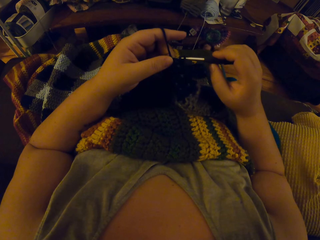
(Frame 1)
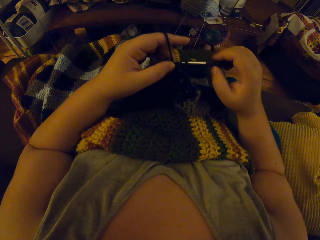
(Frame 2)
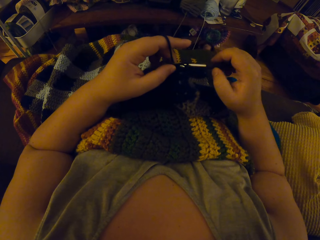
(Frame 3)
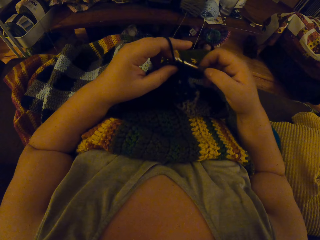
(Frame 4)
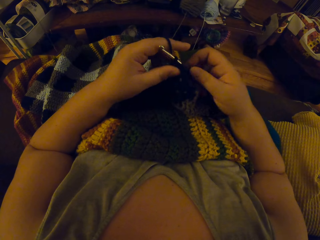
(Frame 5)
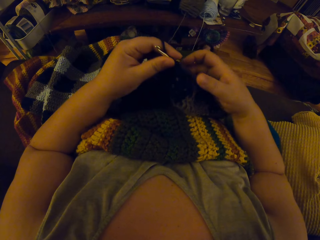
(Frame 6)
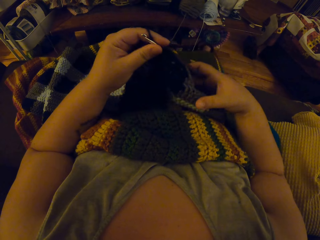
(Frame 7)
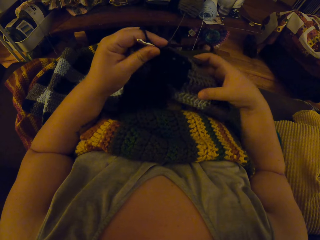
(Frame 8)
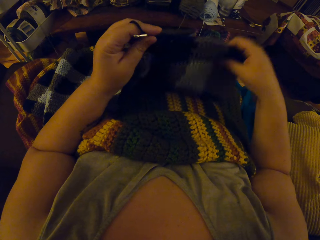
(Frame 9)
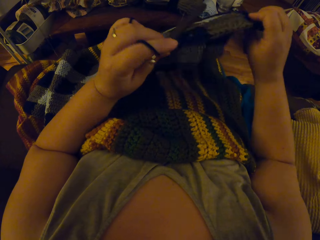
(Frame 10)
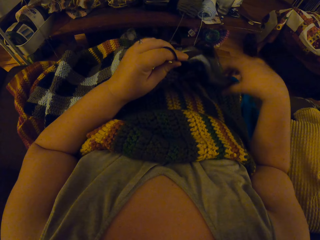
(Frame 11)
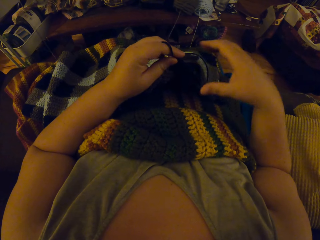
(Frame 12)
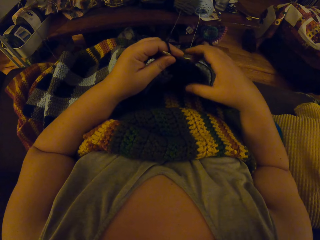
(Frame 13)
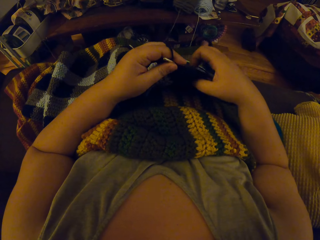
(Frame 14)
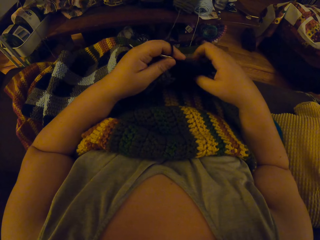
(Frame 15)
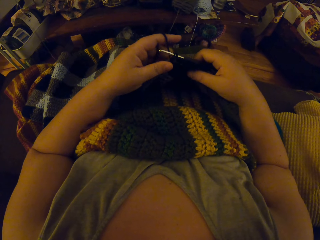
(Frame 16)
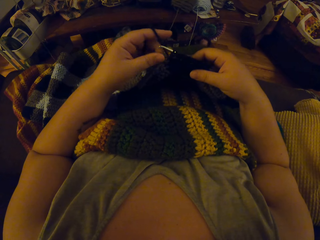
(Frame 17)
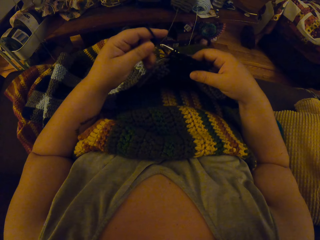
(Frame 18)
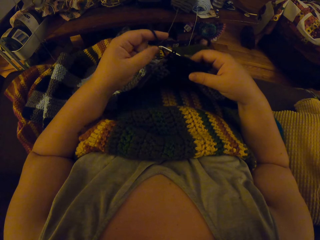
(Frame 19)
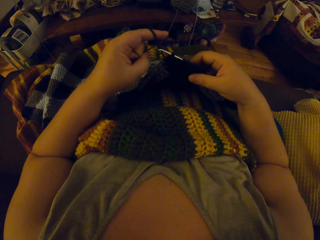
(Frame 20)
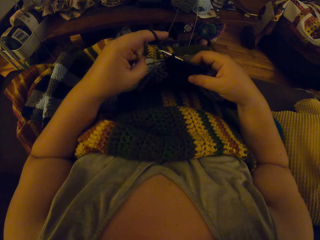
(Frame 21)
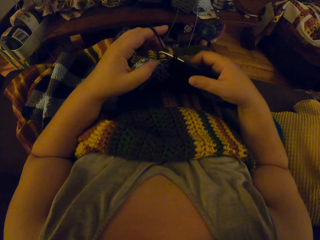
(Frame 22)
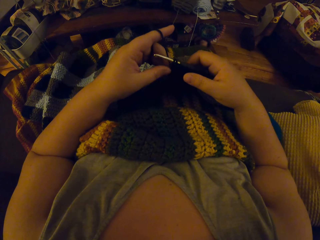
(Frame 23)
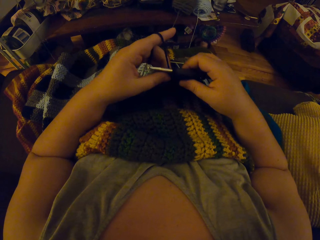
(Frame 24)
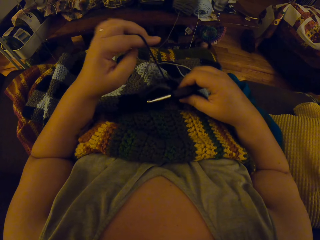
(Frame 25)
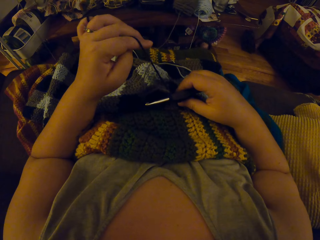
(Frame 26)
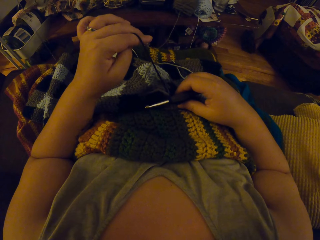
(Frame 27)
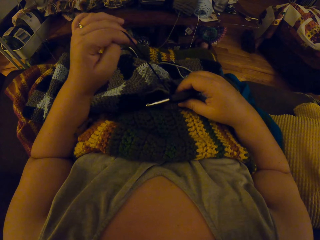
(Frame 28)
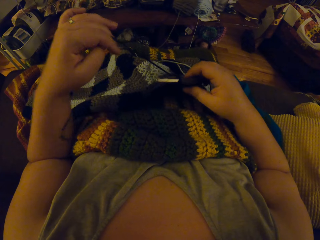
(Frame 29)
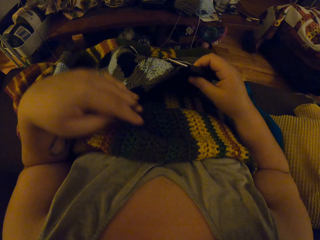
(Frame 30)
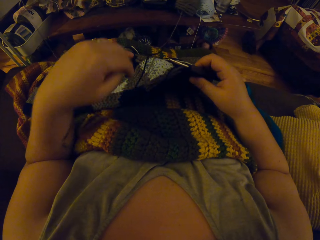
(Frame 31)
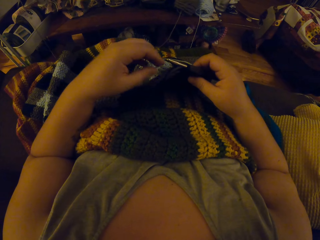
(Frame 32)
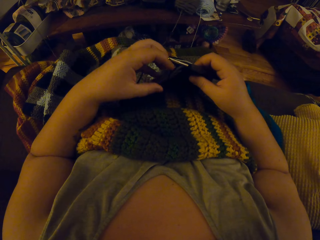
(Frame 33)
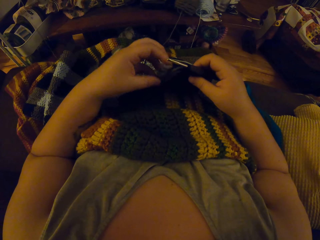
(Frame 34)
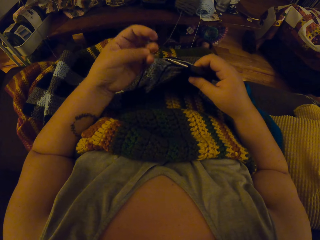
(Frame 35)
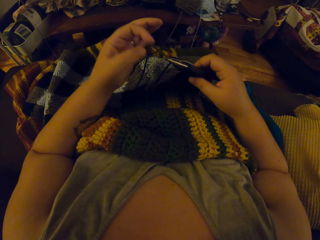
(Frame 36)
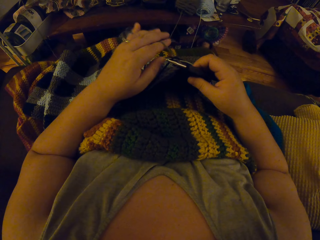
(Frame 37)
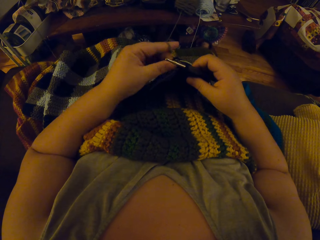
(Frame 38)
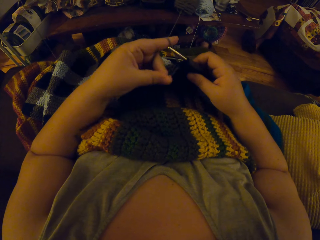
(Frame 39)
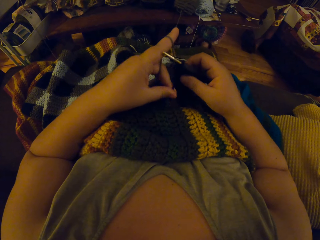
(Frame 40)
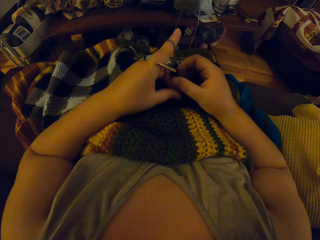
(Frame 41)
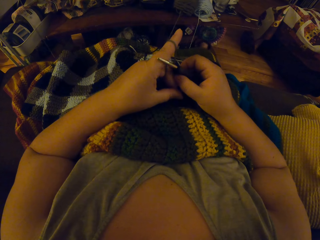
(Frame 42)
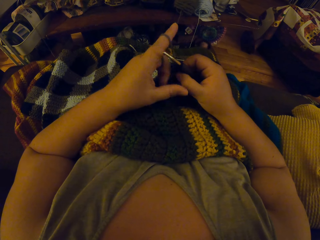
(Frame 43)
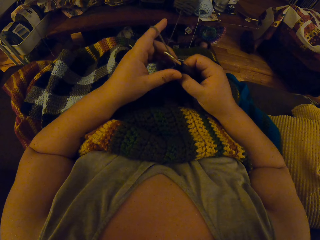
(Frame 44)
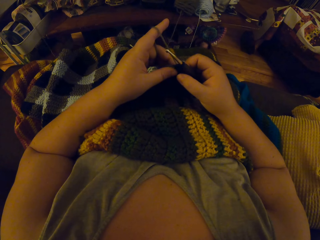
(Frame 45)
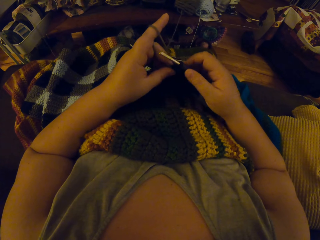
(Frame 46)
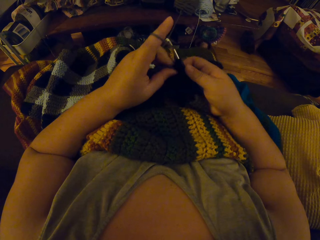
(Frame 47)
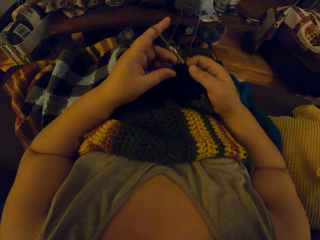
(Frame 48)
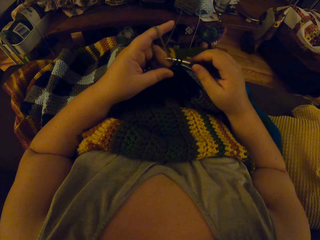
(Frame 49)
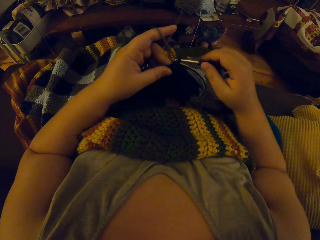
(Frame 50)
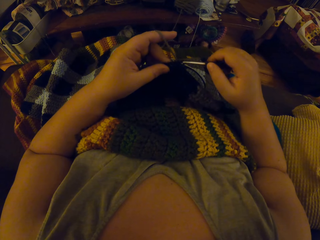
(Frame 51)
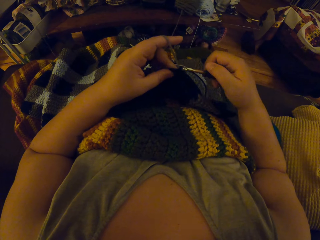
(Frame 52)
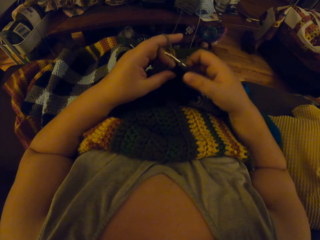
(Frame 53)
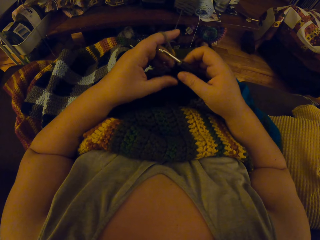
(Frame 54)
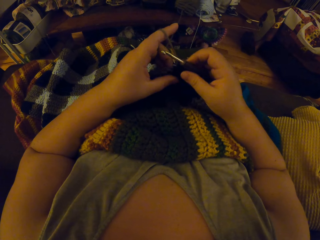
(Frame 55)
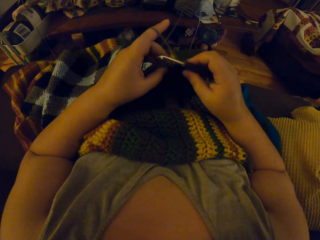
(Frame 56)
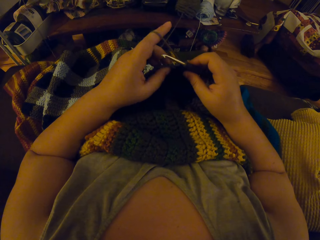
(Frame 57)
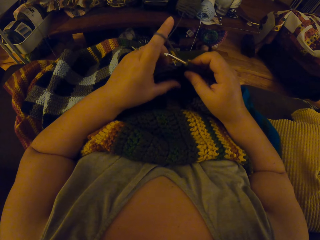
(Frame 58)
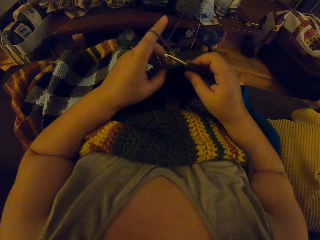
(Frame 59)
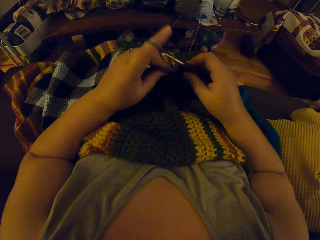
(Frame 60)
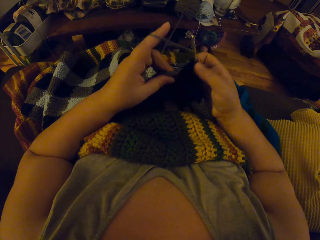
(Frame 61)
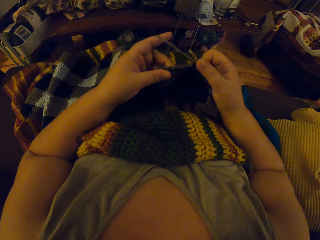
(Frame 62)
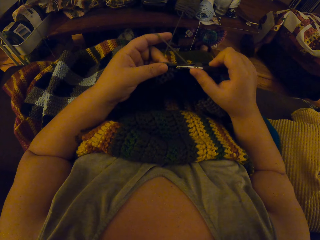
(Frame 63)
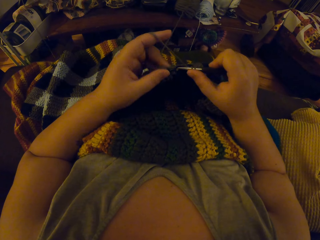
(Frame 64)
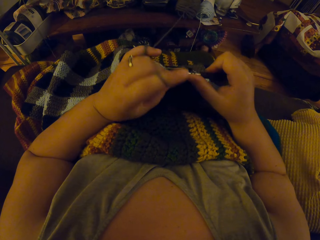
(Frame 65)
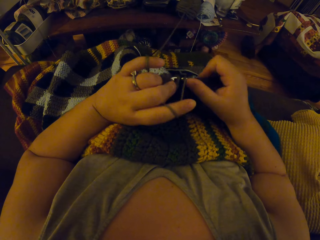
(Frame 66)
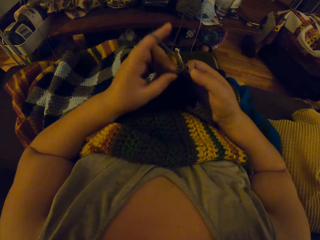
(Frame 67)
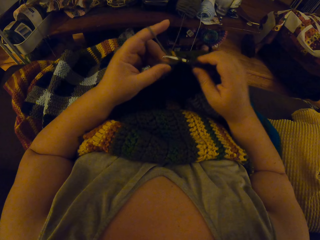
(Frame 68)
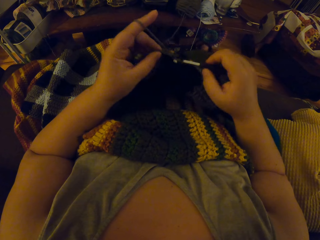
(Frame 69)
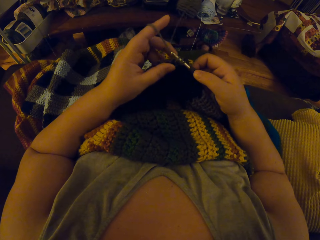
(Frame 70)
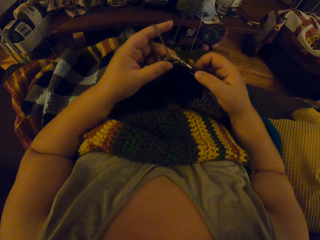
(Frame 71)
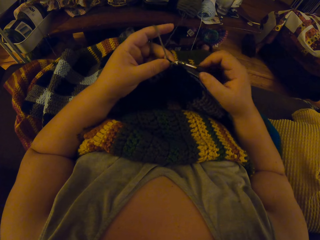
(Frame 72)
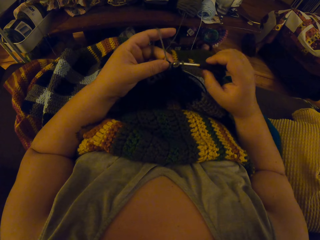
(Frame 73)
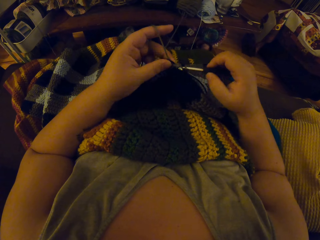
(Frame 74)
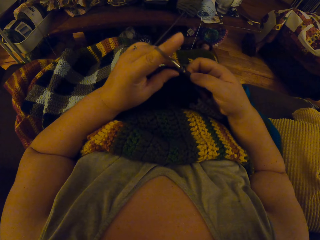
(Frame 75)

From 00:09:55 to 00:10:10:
The camera wearer adjusts the crocheted fabric with her right hand. She pushes the cloth. She adjusts the yarn with her left hand. She pulls the thread closer. She knits the cloth with a crochet hook and the thread.

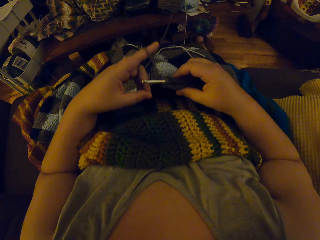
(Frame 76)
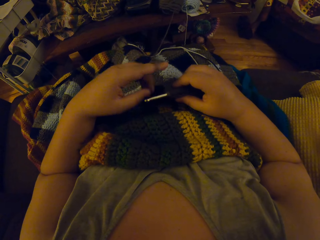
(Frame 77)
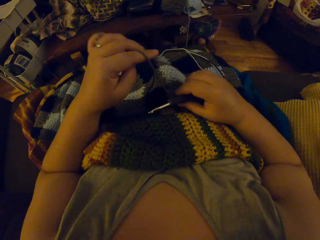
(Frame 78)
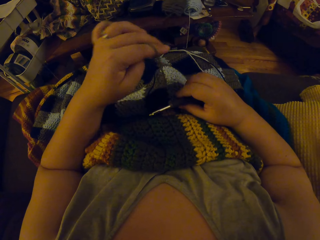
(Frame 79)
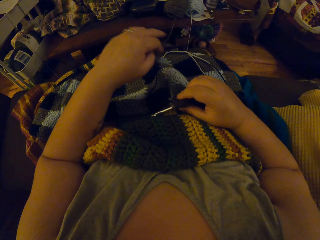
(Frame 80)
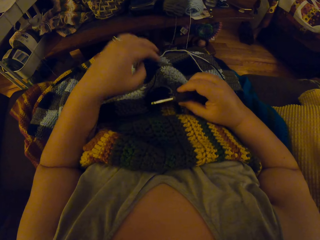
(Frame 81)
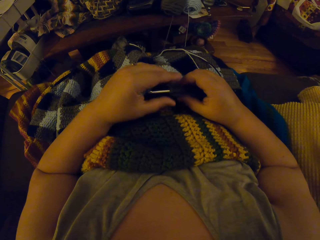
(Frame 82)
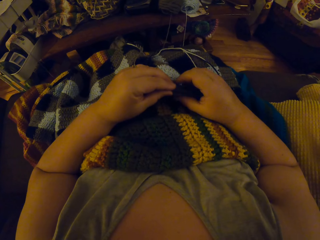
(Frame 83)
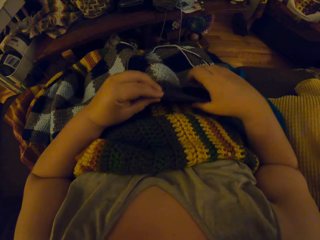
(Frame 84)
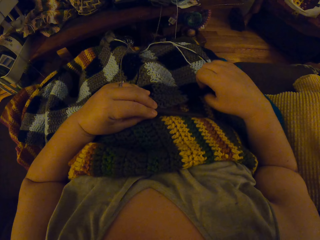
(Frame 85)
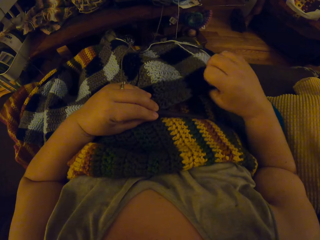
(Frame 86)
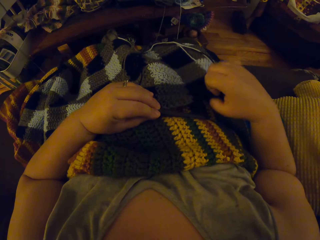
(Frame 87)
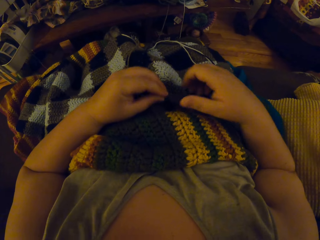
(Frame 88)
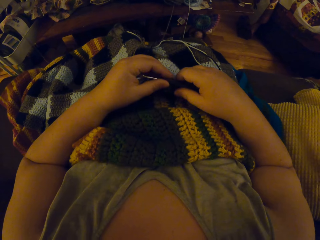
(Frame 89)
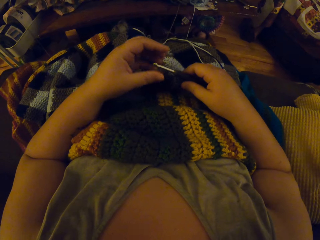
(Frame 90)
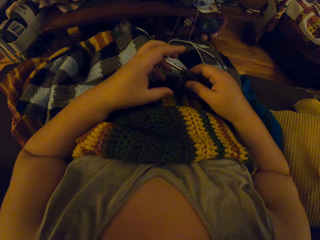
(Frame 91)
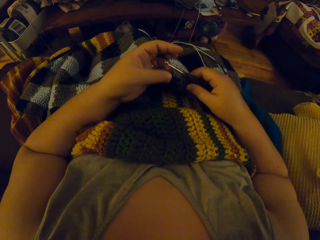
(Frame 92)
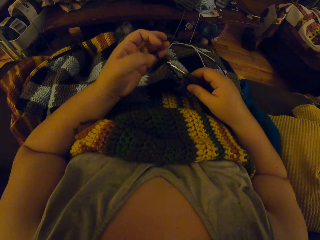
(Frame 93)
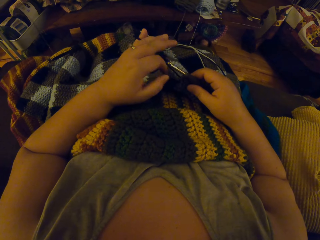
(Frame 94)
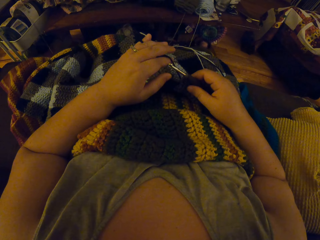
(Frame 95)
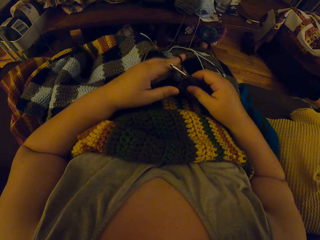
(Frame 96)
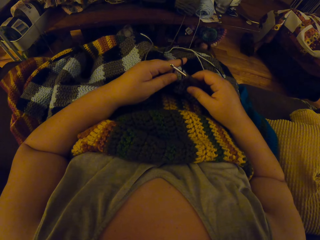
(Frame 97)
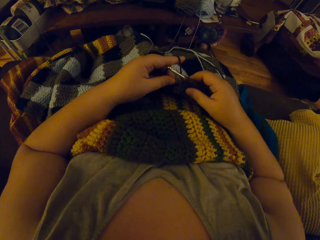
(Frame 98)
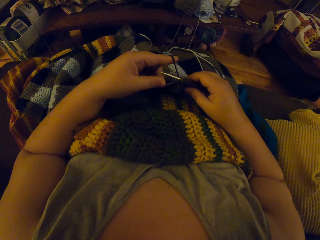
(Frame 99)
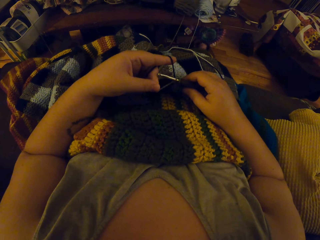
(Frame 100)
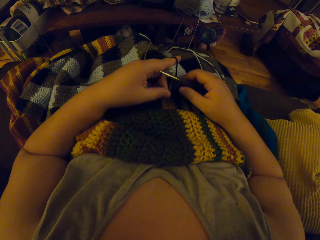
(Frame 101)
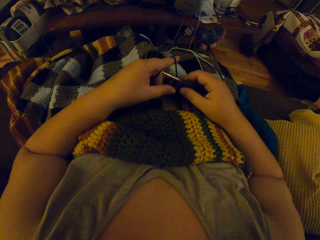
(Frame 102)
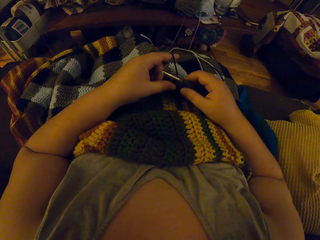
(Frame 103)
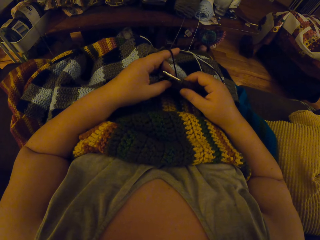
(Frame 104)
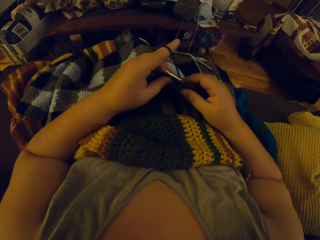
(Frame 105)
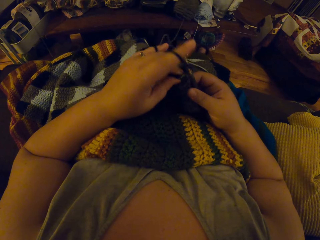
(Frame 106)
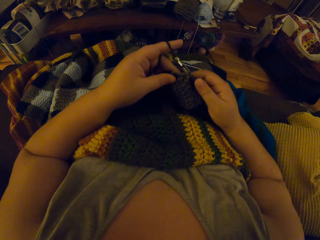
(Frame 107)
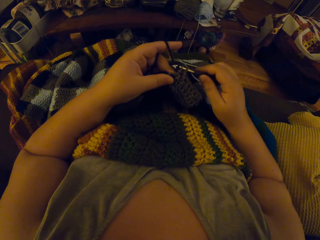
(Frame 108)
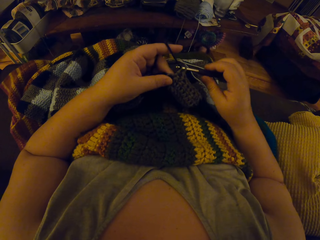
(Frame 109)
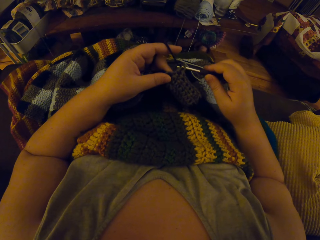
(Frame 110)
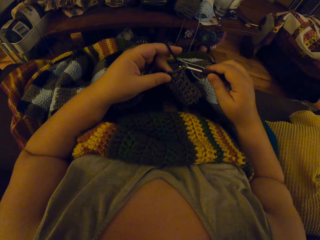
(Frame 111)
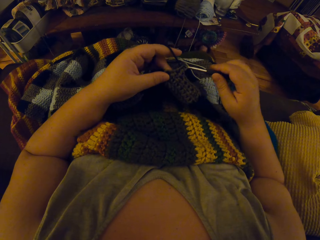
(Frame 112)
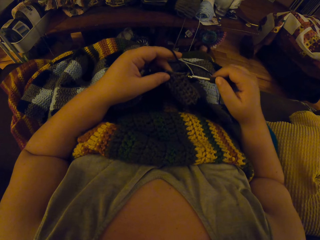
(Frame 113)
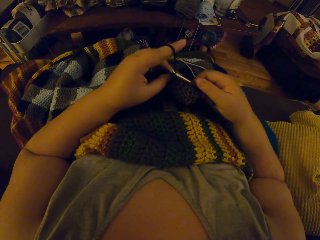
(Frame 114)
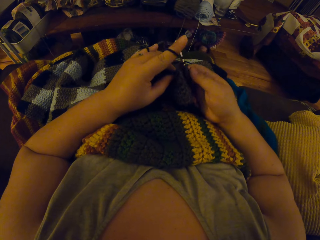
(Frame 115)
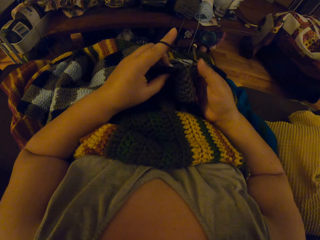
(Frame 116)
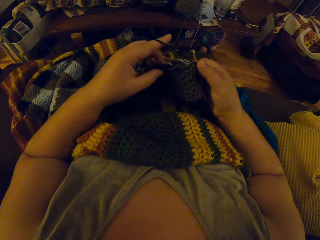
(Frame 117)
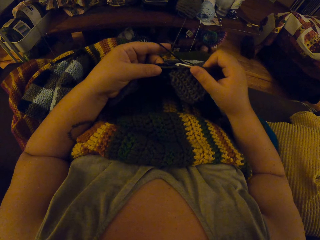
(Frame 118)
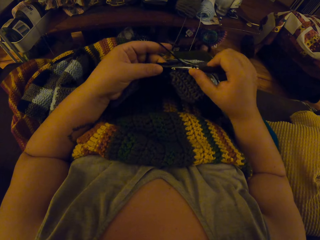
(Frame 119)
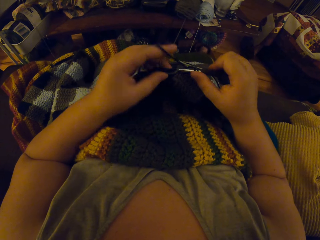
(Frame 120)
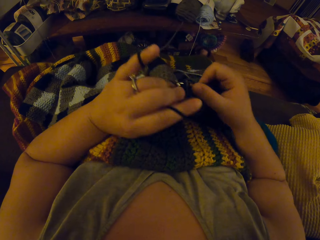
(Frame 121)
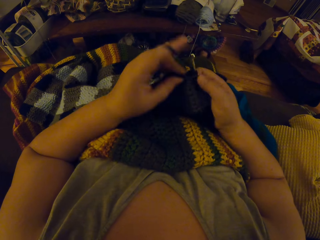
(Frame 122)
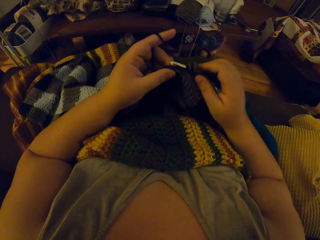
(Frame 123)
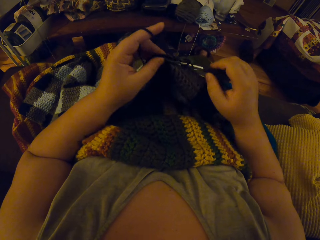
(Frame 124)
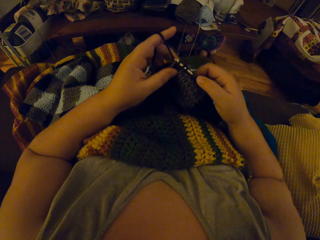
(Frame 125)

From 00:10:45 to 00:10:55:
The camera wearer adjusts the crocheted fabric with her right hand. She adjusts the yarn with her left hand. She aligns the threads. She knits the cloth with a crochet hook and the thread.
